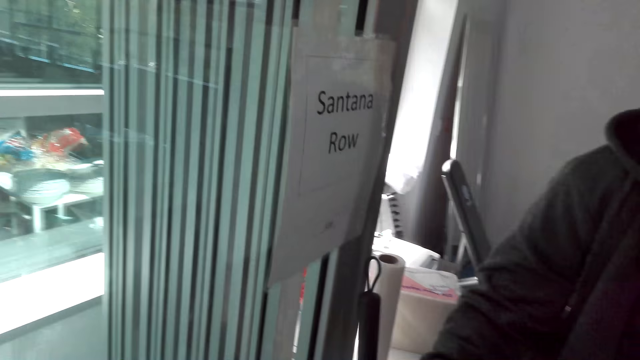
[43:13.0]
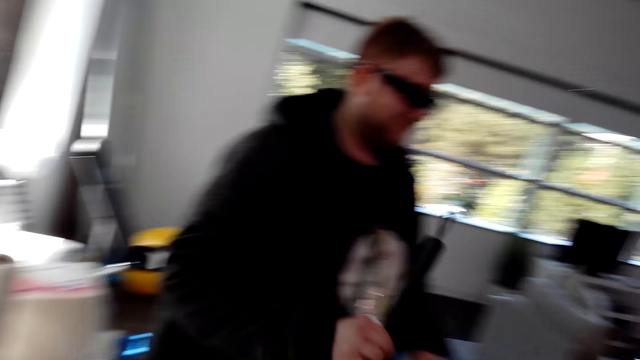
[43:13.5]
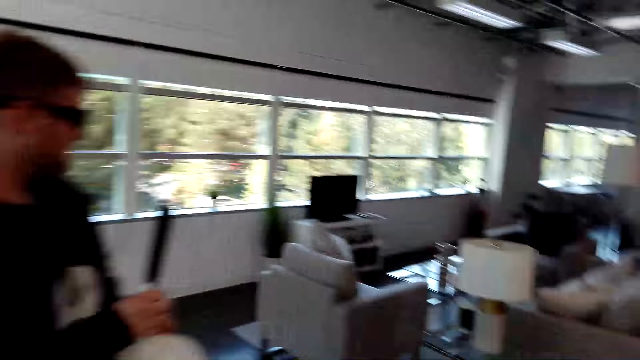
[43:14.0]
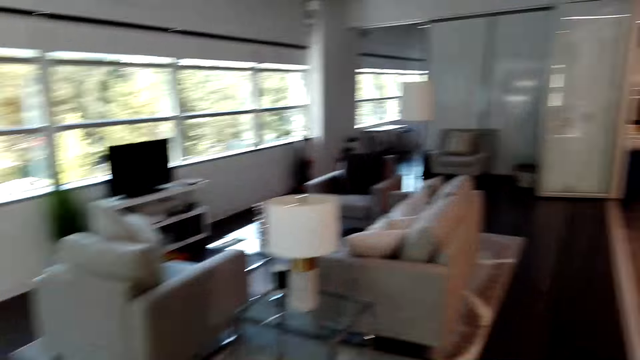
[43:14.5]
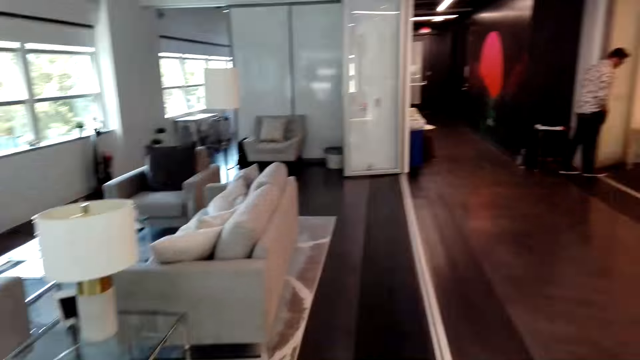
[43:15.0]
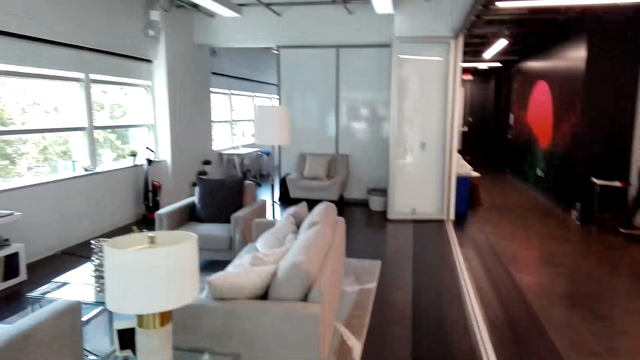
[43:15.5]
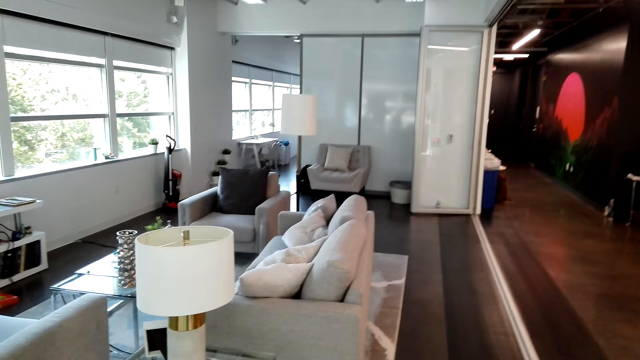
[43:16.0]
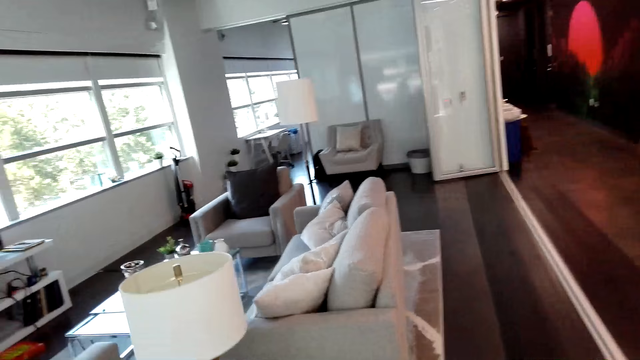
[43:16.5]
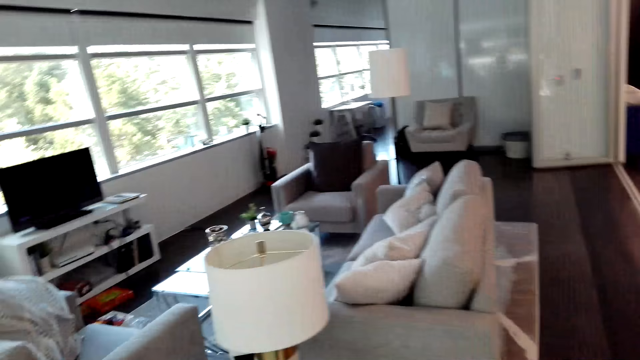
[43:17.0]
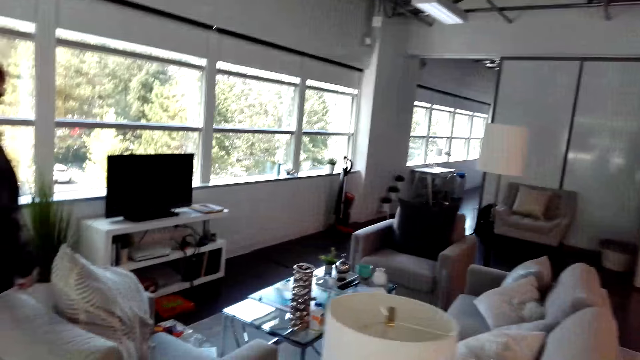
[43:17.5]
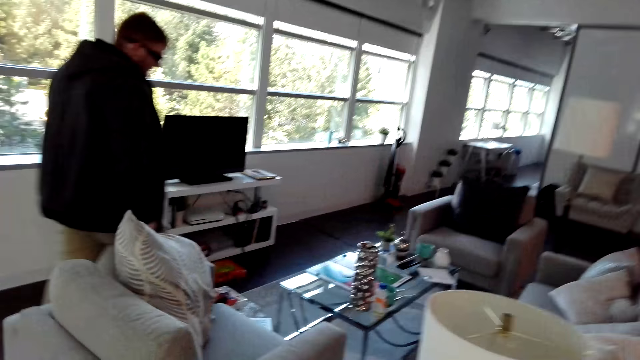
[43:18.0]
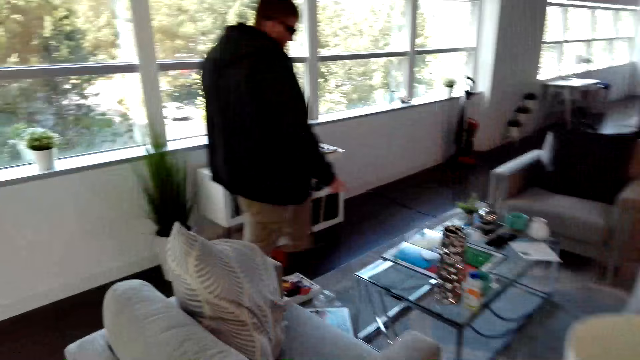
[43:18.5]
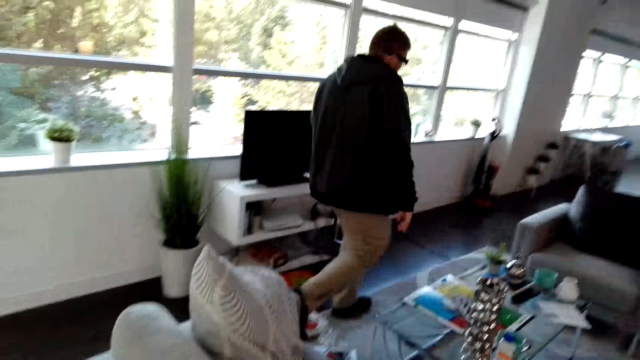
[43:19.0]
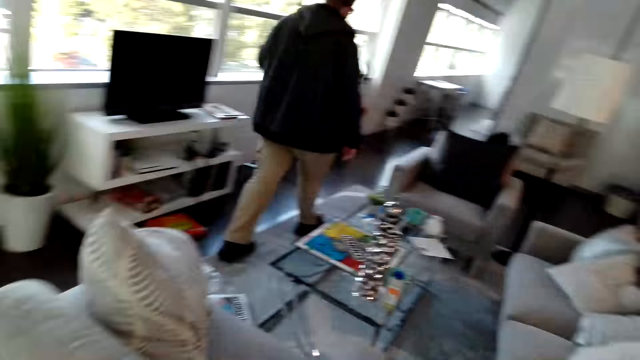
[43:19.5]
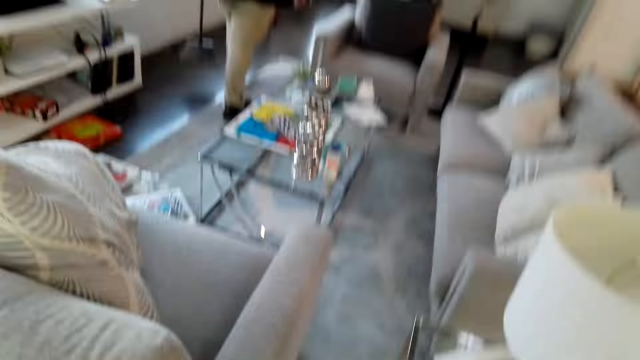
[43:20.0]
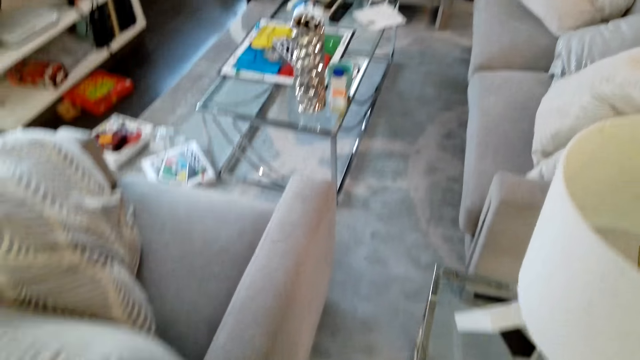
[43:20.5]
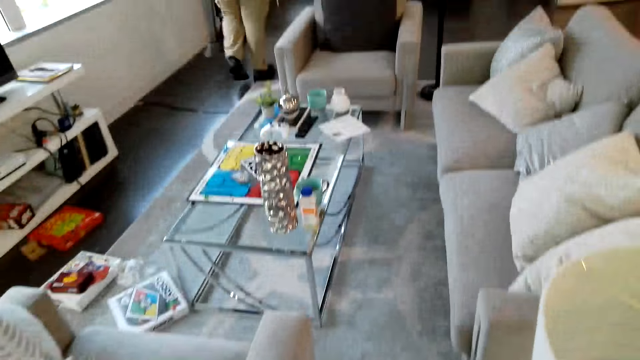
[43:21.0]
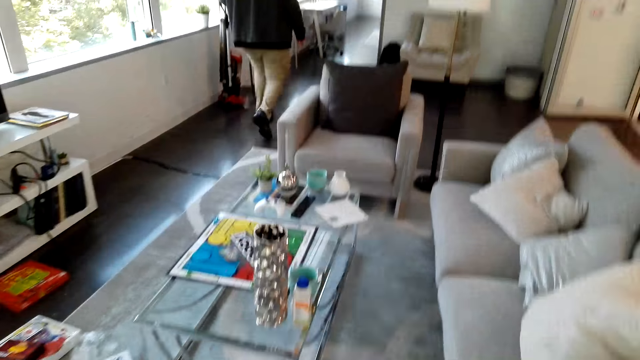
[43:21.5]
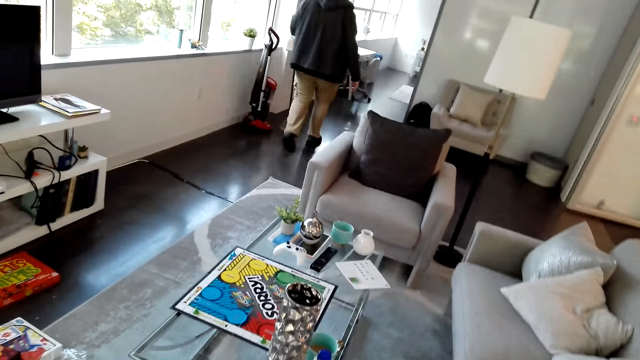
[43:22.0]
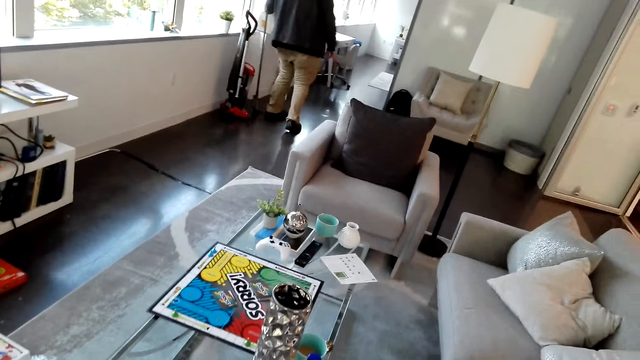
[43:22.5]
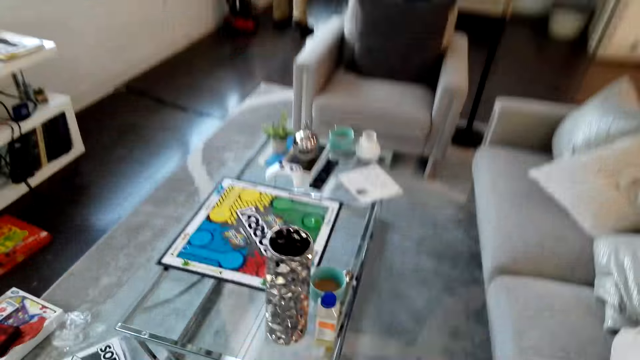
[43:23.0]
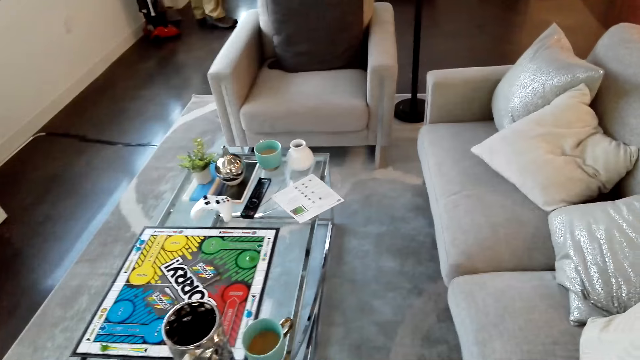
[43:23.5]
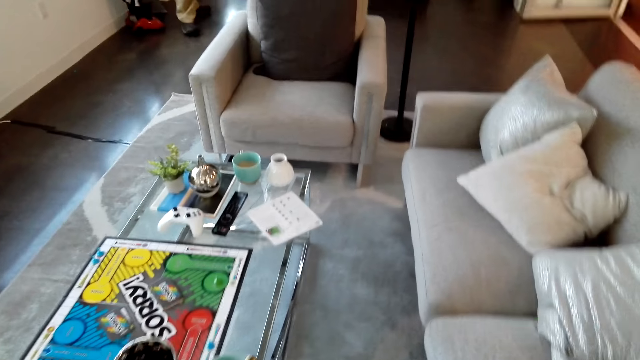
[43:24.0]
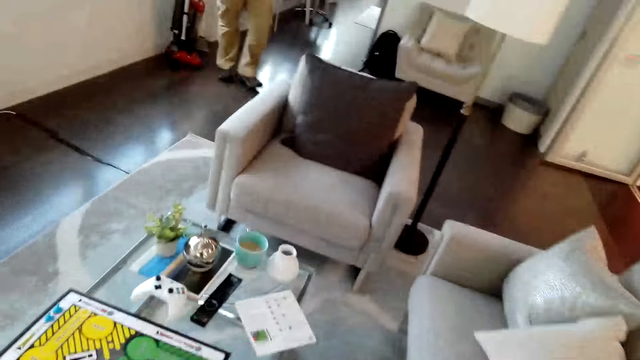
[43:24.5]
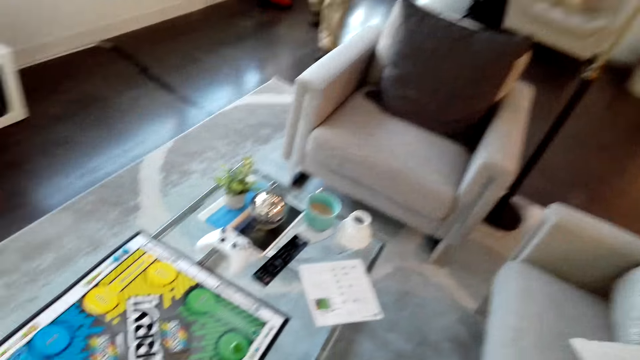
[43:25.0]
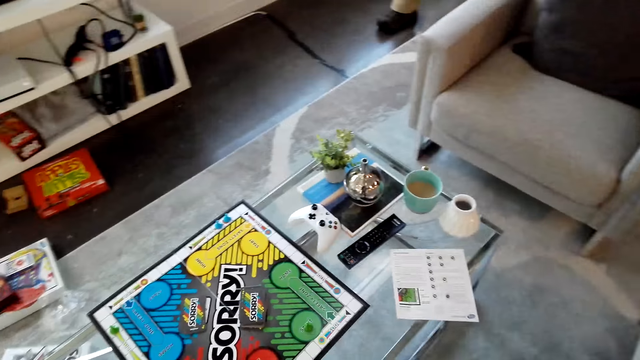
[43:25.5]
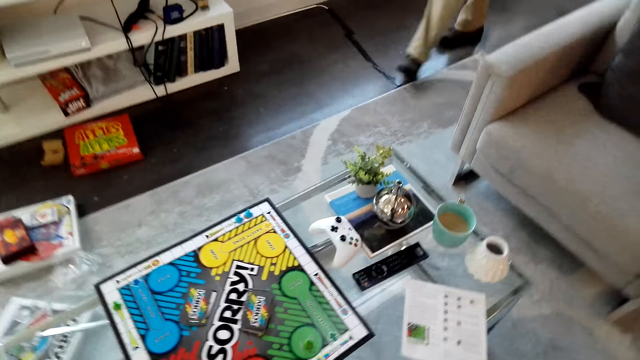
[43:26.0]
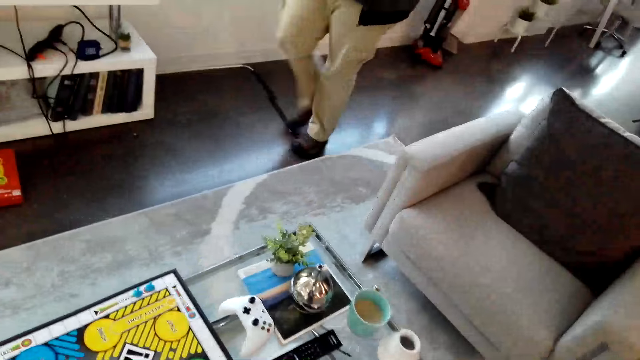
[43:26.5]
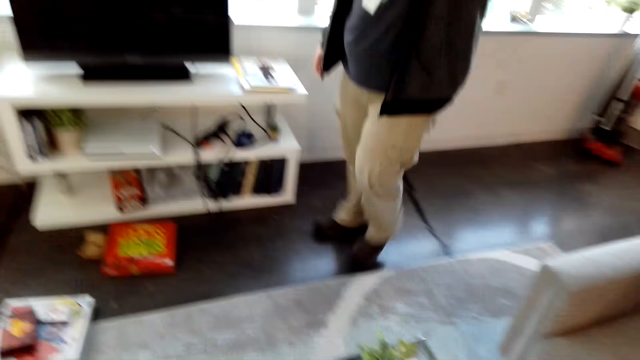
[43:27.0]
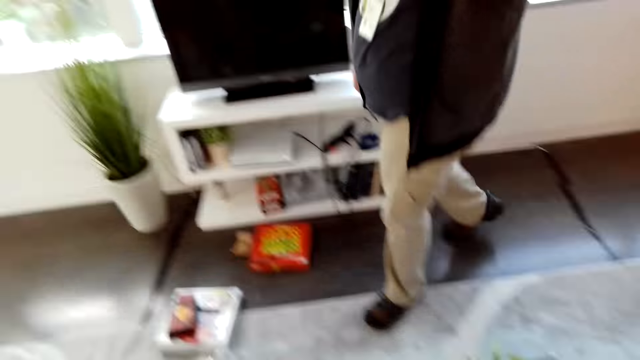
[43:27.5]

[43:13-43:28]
The man takes the broomstick from the wall. The camera wearer and the man walk on the floor. The man walks around the room. The man places the broomstick on the wall. The camera wearer and the man walk on the floor.

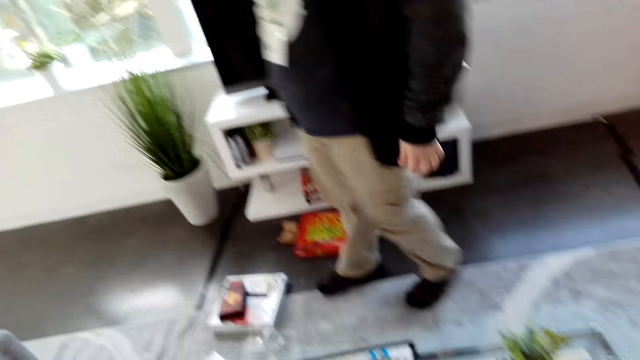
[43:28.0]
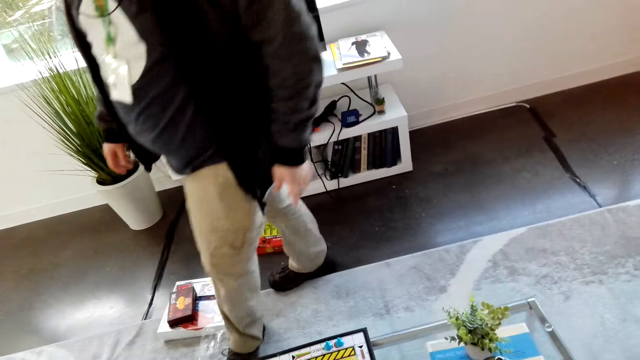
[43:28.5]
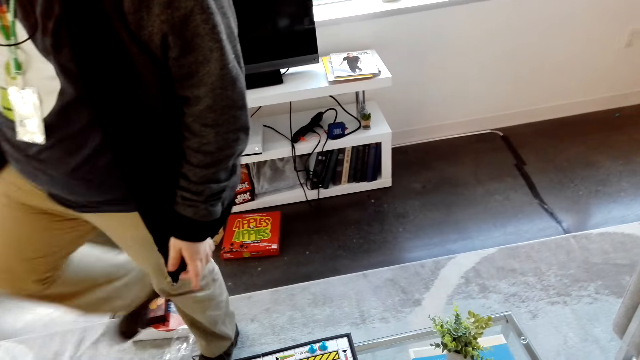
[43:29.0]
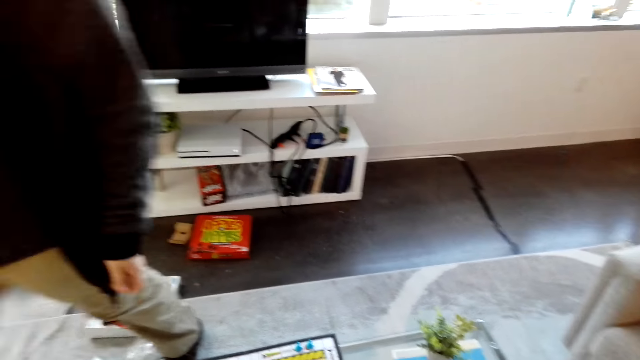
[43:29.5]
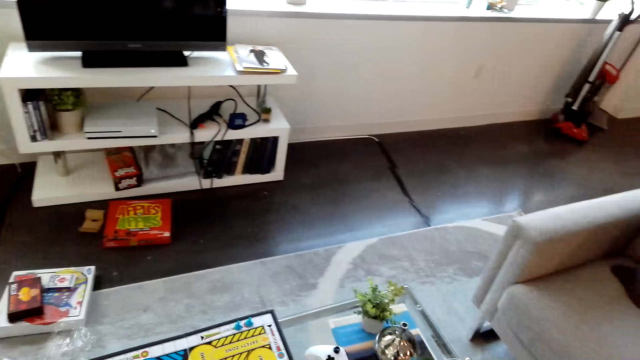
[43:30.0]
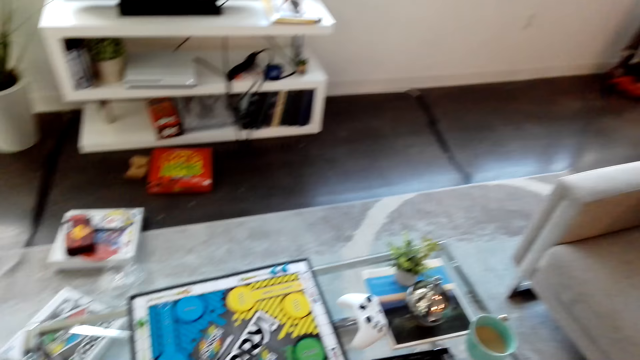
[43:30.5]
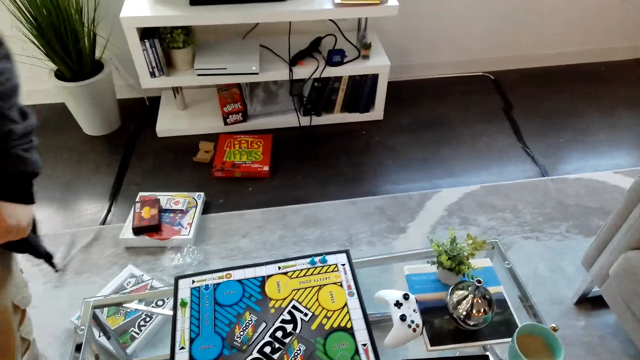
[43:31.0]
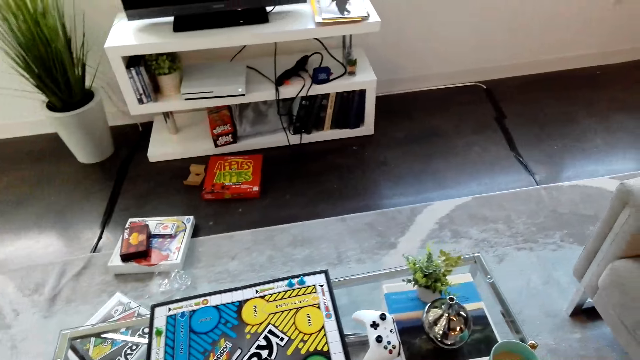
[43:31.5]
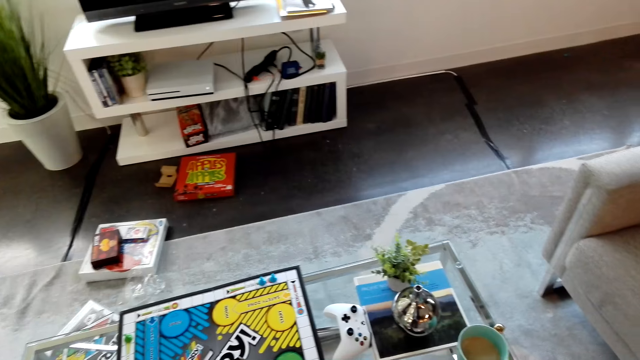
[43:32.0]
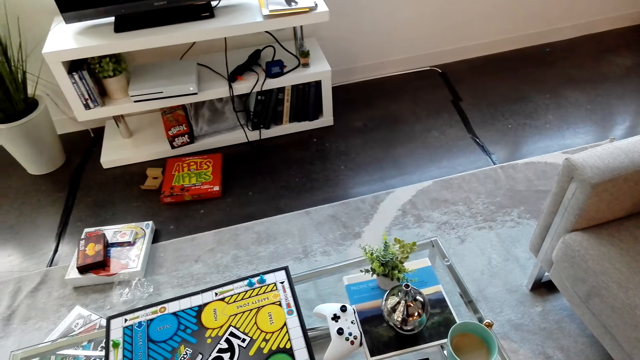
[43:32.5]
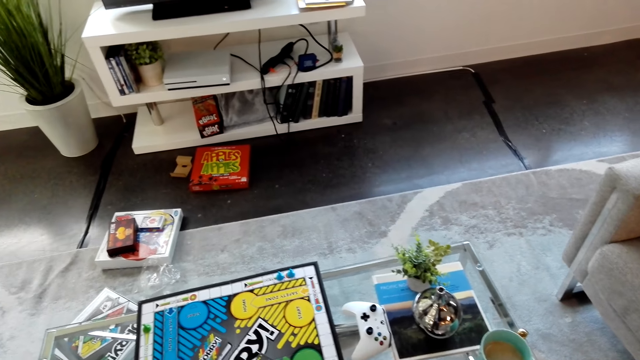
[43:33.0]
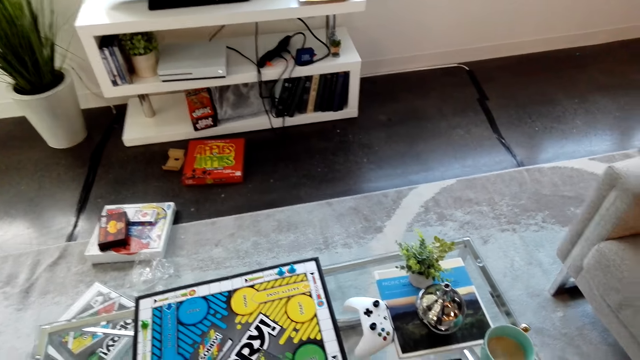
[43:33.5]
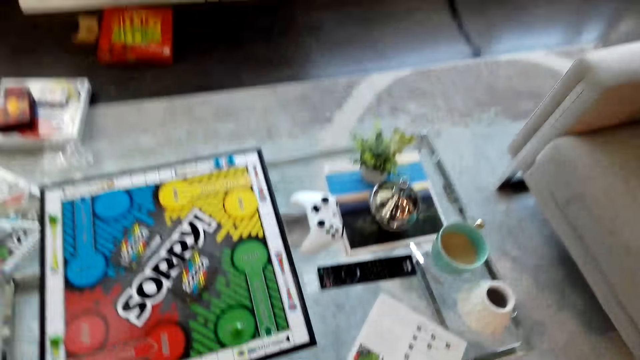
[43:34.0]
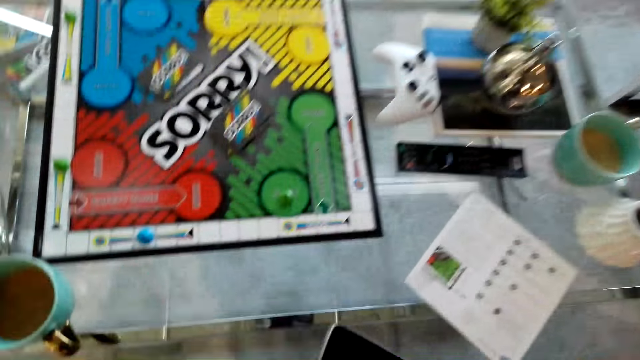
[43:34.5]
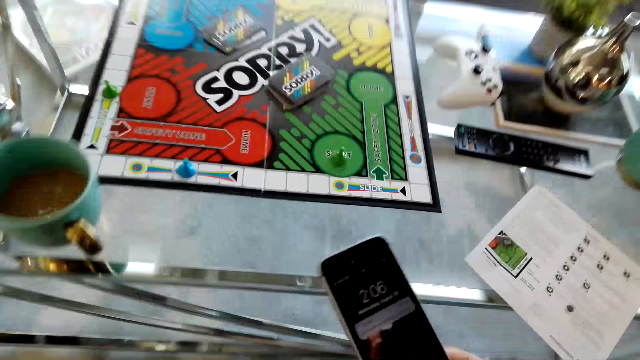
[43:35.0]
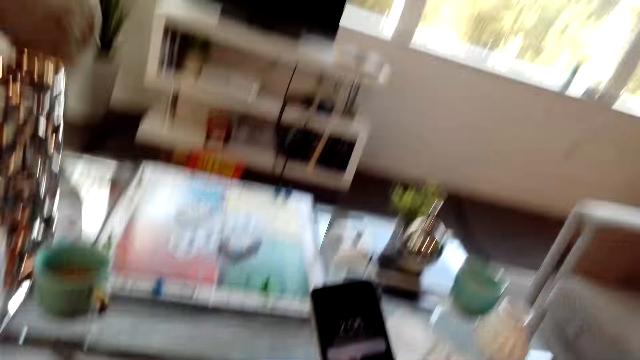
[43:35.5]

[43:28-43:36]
The camera wearer moves around the room. They sit on the couch.
